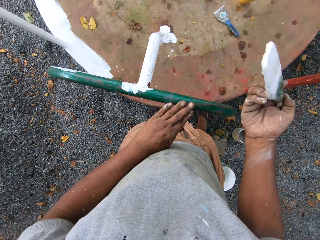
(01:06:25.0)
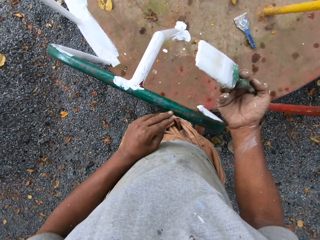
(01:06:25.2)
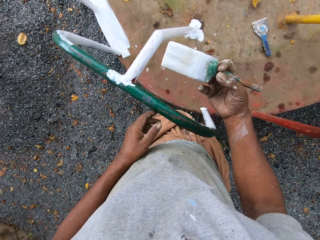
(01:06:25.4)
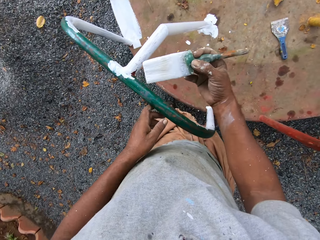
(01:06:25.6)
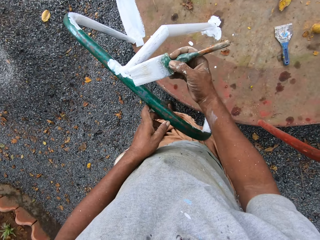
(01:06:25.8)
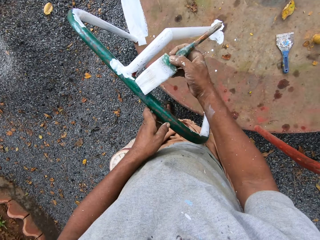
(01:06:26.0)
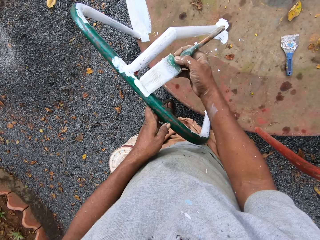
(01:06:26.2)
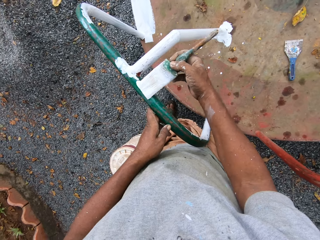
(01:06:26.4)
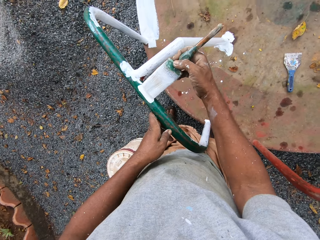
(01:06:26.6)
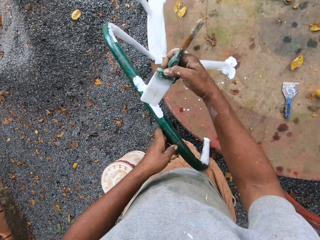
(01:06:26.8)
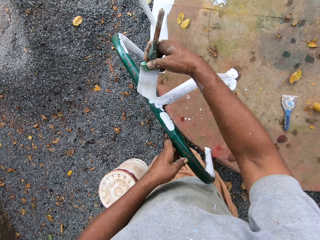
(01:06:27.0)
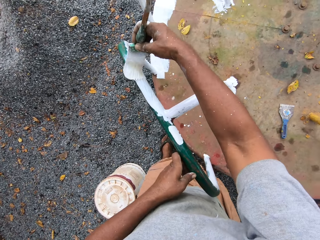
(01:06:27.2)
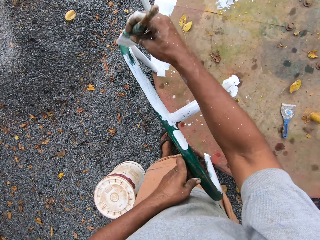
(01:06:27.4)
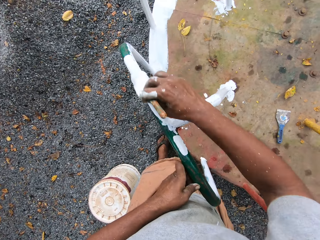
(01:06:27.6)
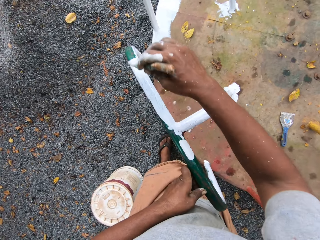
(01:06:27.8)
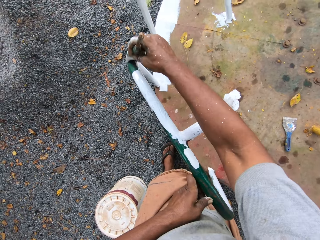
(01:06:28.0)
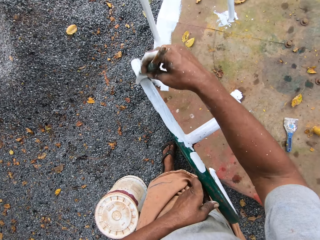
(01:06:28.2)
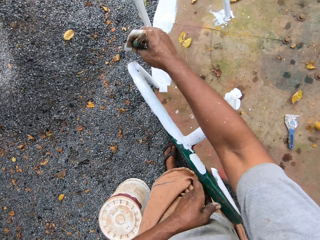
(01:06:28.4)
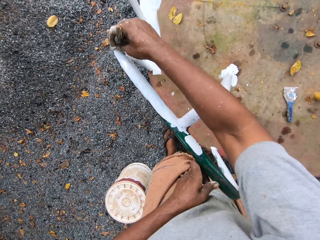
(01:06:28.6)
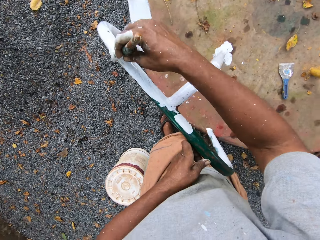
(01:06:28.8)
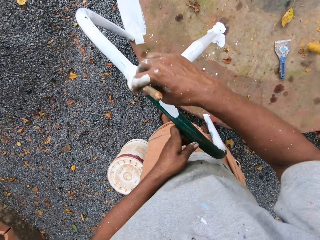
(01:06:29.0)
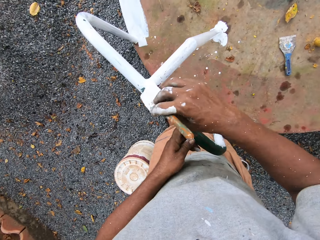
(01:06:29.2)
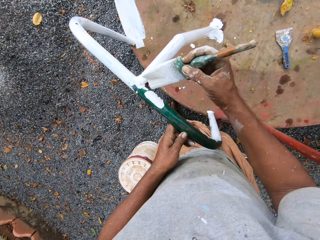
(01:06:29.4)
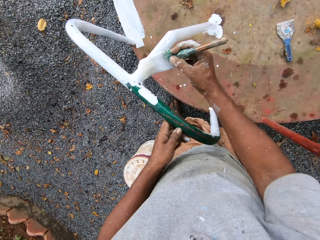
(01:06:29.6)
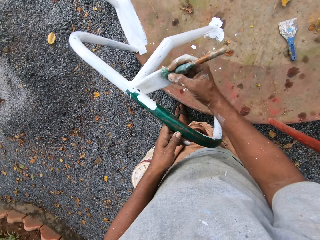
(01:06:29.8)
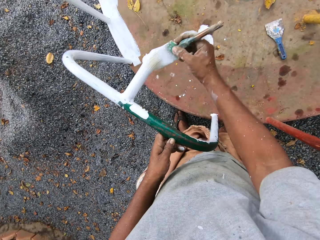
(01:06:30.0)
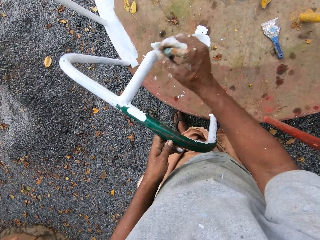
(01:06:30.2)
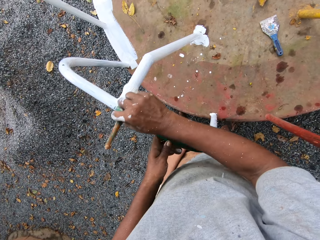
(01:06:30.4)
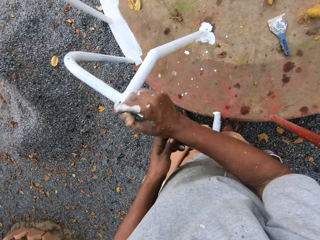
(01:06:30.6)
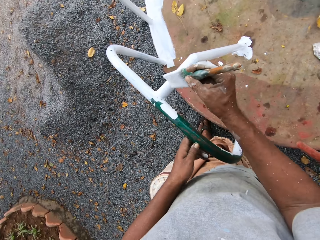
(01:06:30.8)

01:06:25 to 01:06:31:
The camera wearer paints the roundabout with the paintbrush.

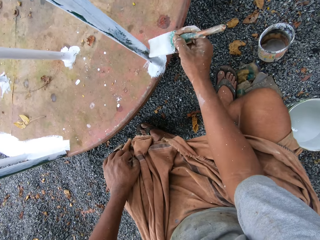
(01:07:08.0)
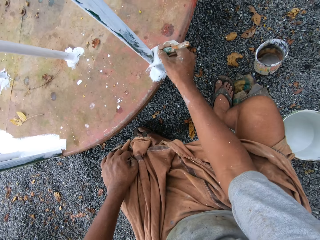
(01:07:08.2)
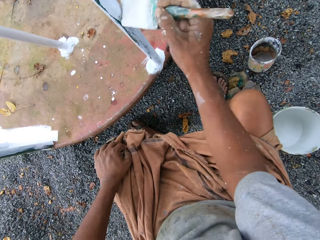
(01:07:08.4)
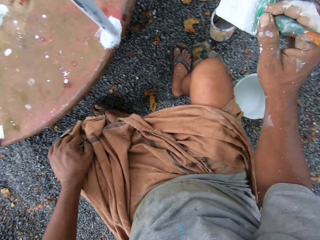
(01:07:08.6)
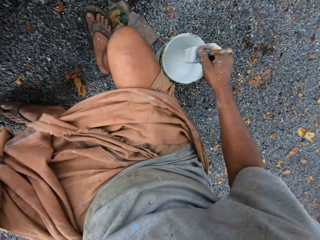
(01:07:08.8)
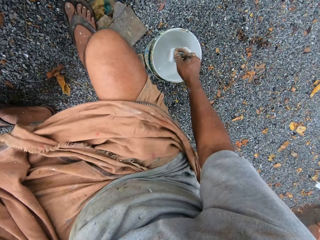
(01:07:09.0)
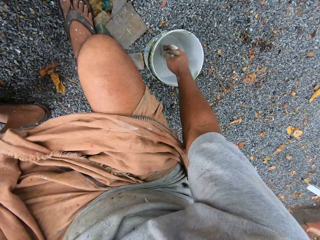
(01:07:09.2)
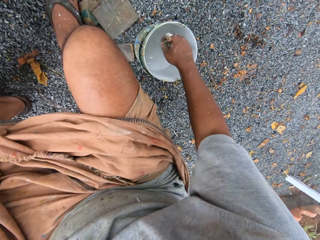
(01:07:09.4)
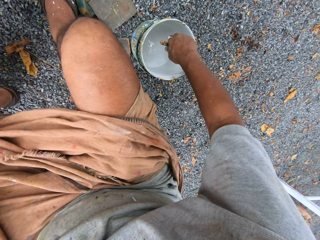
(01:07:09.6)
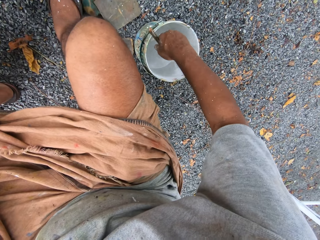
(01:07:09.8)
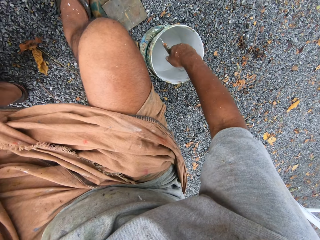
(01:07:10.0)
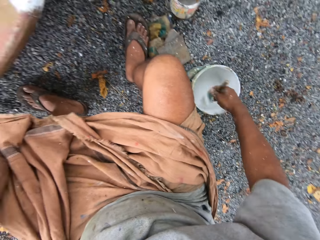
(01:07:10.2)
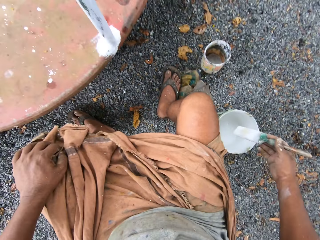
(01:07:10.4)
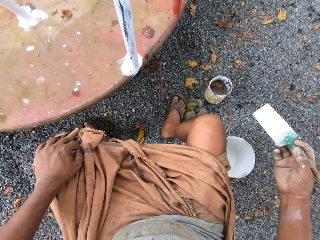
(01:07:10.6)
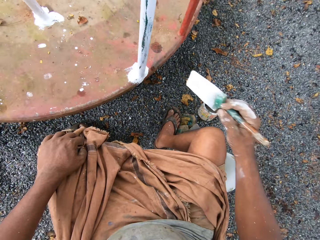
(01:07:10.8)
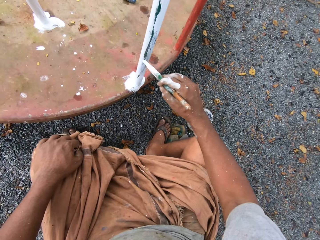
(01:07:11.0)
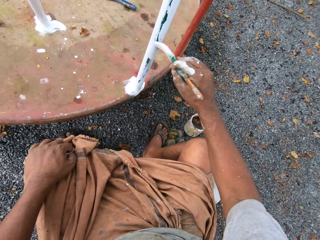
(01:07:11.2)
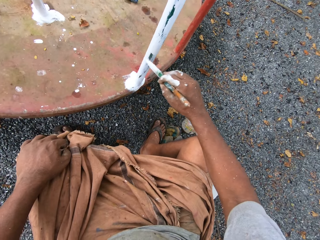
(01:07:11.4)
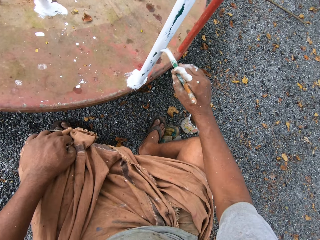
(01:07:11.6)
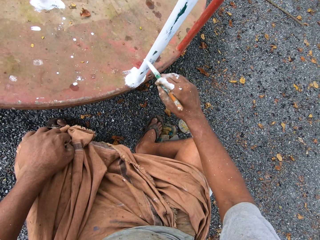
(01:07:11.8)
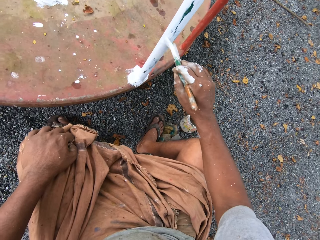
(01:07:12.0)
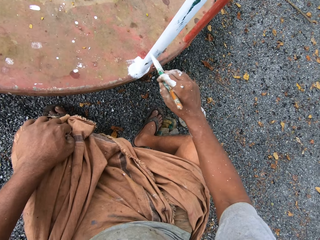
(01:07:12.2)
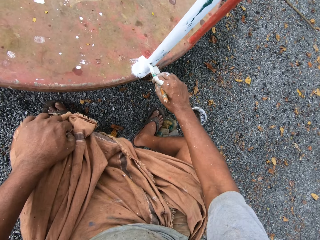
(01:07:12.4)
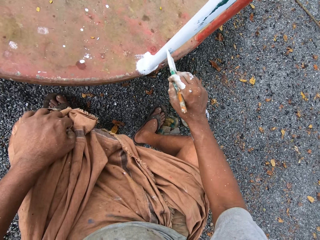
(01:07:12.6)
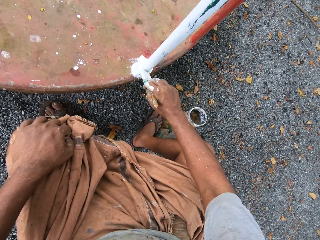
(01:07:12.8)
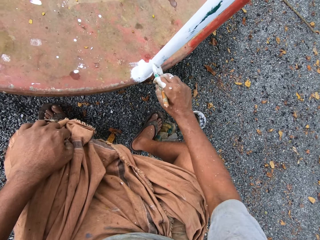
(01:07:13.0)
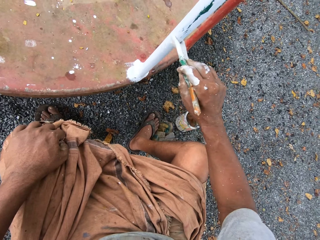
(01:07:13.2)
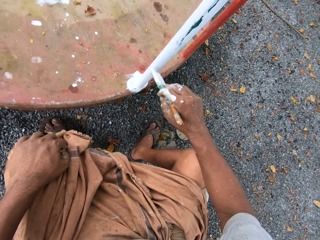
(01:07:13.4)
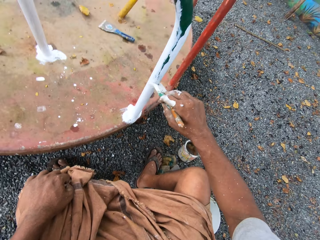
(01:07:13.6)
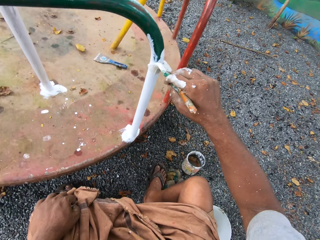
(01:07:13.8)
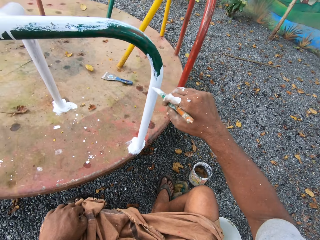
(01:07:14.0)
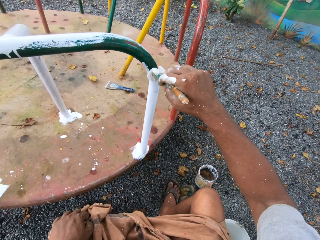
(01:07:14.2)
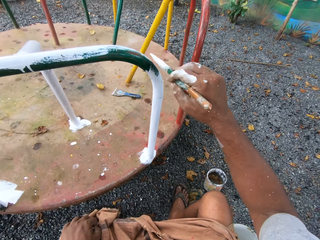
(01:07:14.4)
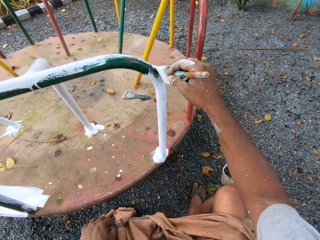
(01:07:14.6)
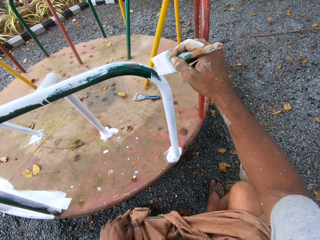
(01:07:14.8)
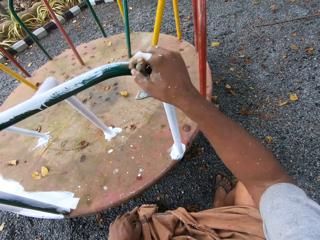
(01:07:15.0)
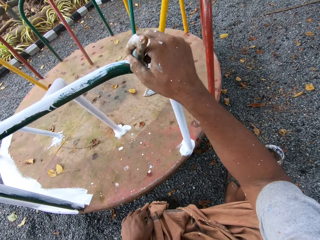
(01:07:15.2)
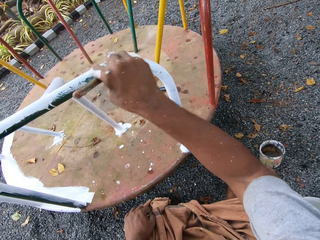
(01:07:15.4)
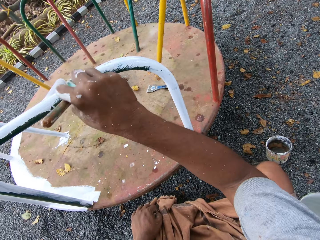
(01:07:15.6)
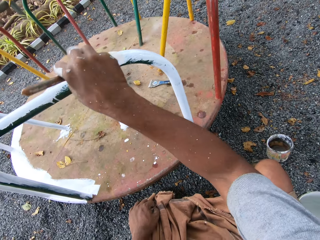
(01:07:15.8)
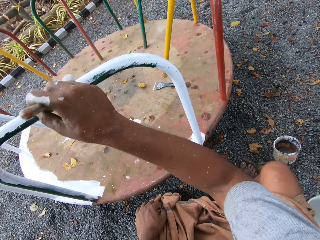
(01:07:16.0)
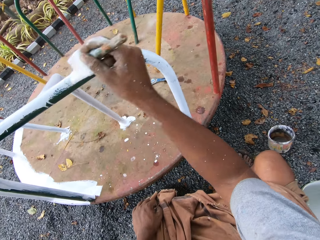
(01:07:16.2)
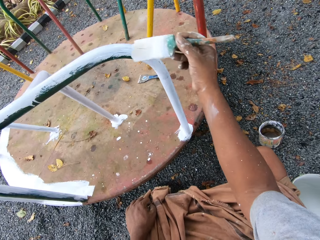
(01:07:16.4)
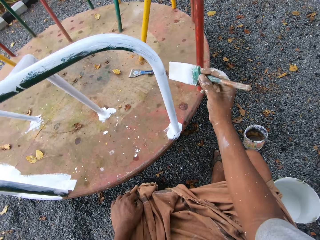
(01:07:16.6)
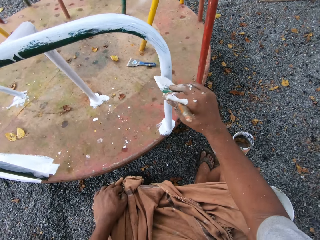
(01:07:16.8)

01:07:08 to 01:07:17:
The camera wearer dips the paintbrush into the paint can on the ground. They paint the roundabout with the paintbrush.

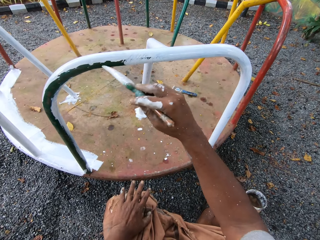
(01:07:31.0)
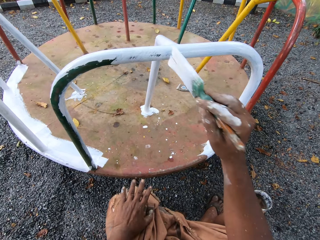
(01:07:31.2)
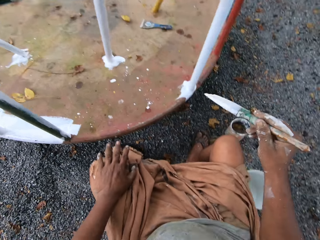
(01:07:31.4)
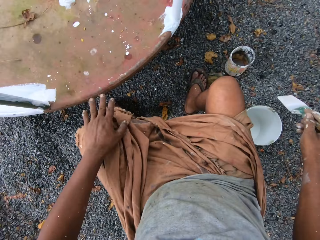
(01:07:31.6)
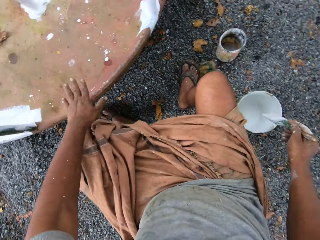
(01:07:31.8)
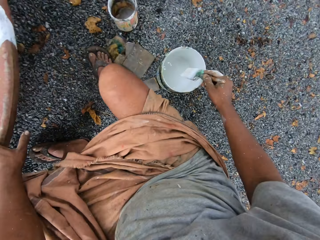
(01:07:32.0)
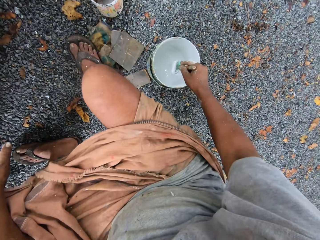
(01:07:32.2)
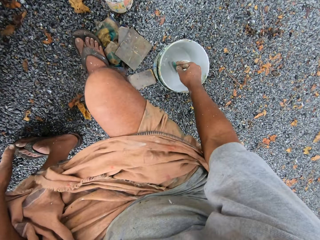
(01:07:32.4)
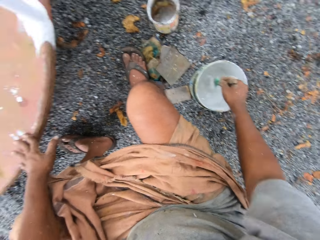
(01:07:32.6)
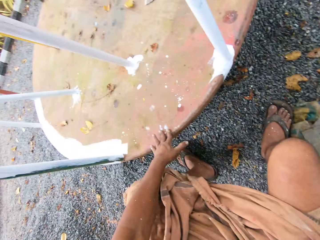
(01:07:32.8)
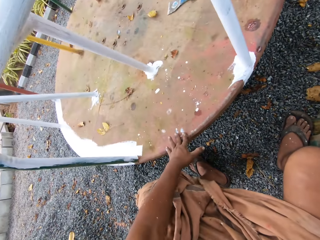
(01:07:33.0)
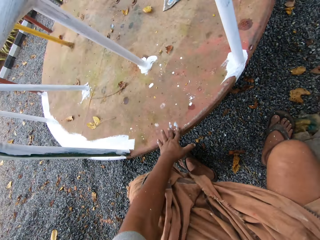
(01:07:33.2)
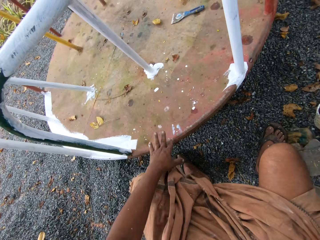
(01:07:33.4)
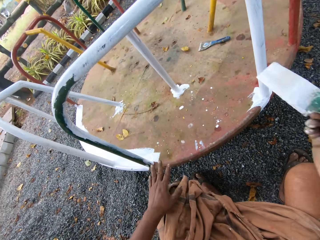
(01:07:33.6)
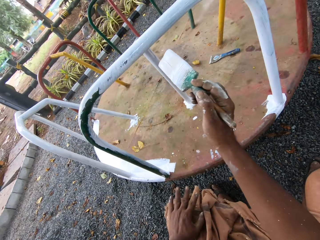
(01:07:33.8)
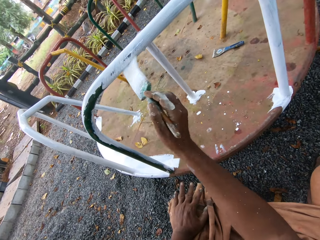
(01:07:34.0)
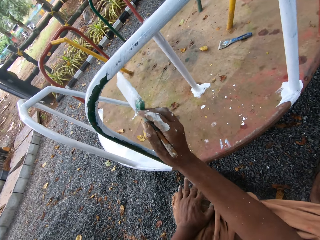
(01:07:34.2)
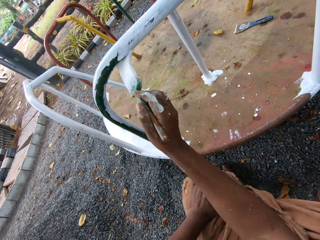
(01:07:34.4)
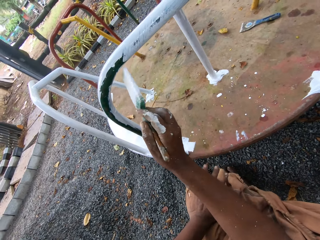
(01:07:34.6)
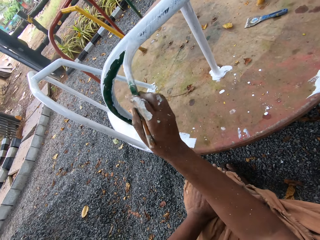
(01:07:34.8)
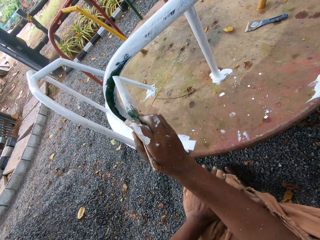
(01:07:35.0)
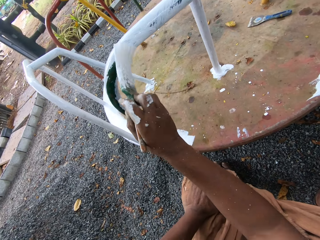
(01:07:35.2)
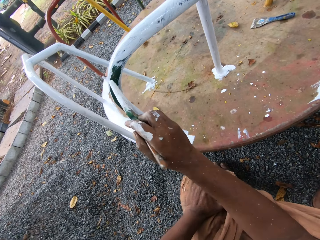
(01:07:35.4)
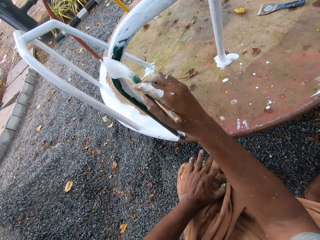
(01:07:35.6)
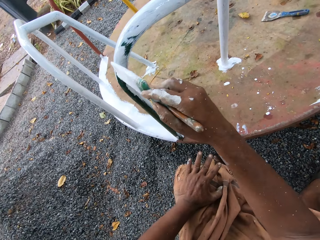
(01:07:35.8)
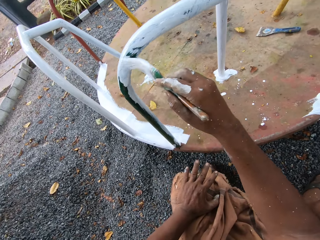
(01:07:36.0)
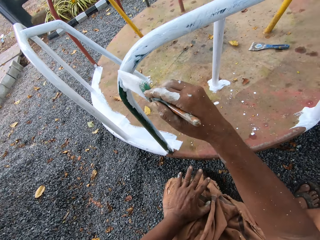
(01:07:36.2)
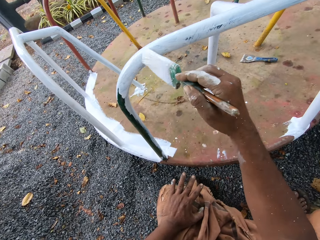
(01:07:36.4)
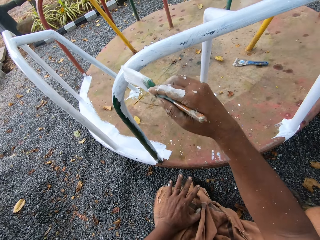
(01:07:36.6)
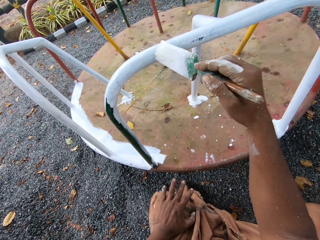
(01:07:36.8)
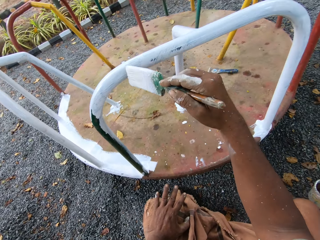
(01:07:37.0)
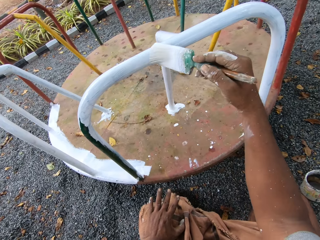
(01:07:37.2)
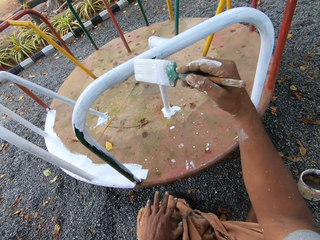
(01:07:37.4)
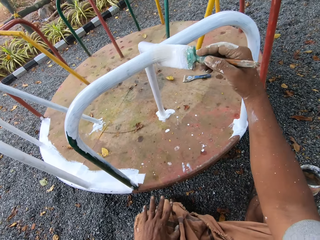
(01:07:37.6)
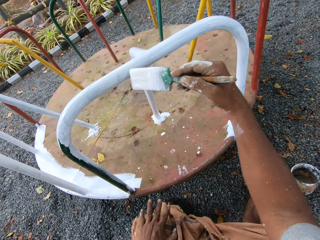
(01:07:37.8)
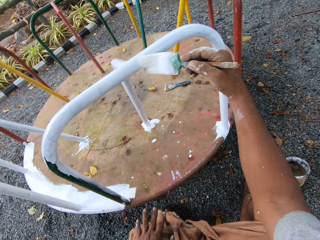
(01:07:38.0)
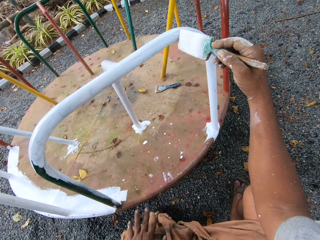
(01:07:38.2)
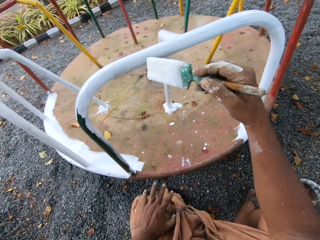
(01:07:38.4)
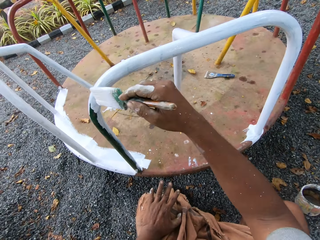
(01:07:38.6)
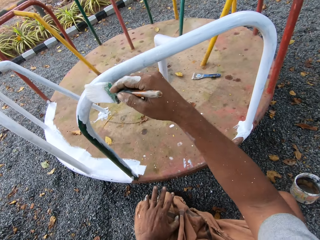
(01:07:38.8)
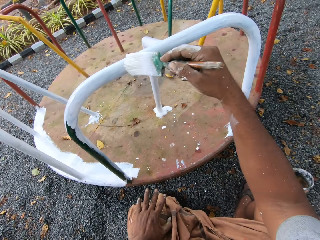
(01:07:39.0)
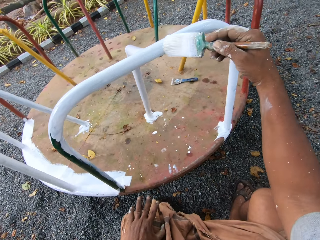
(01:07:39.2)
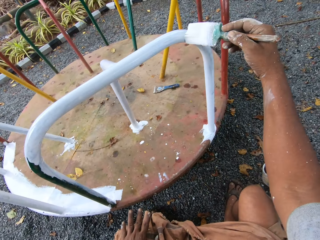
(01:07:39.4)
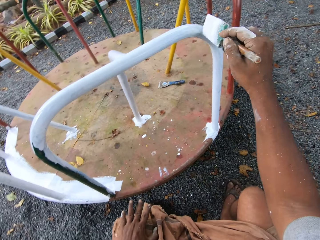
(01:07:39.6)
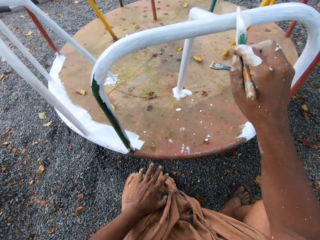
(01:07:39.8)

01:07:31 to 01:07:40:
The camera wearer dips the paintbrush into the paint can on the ground. They paint the roundabout with the paintbrush.
